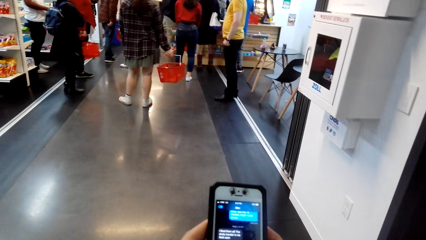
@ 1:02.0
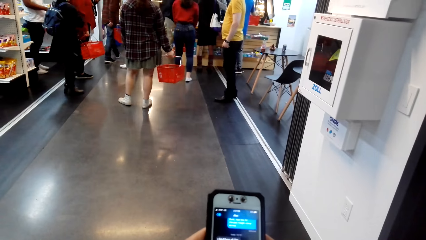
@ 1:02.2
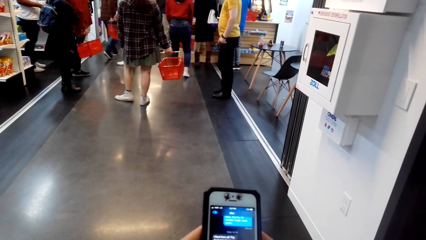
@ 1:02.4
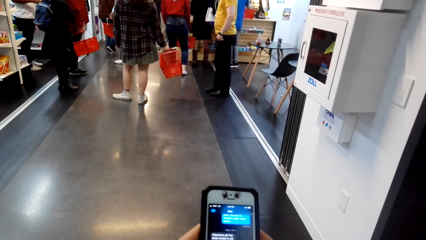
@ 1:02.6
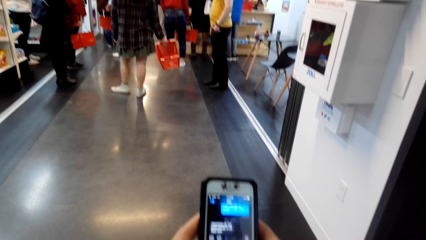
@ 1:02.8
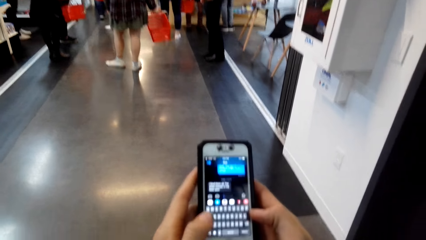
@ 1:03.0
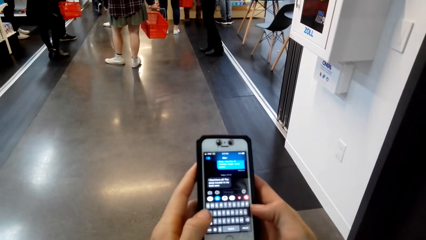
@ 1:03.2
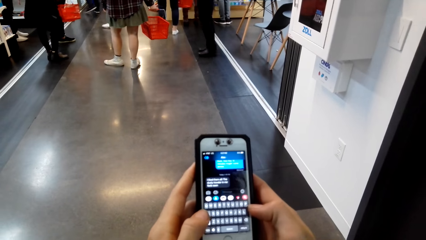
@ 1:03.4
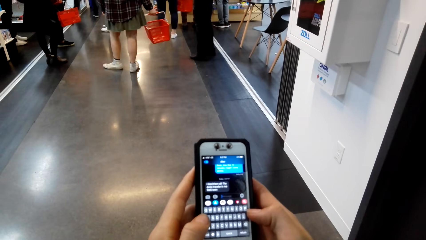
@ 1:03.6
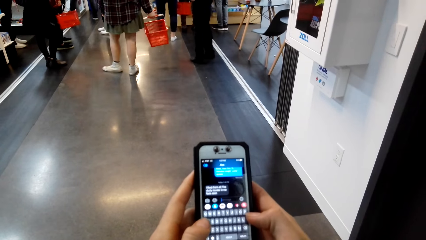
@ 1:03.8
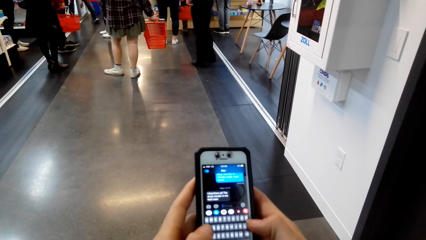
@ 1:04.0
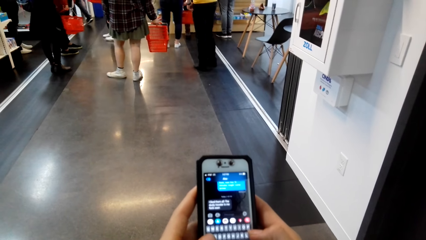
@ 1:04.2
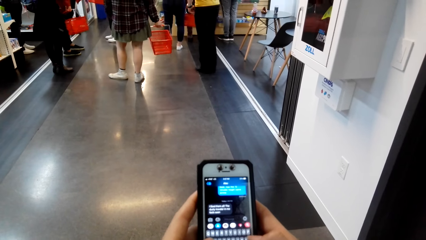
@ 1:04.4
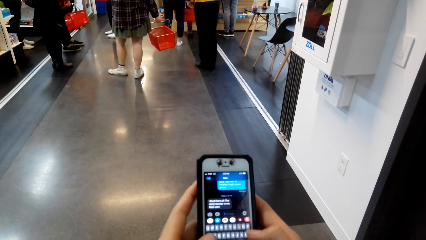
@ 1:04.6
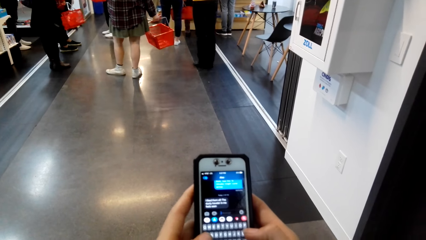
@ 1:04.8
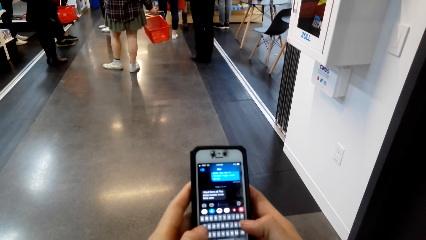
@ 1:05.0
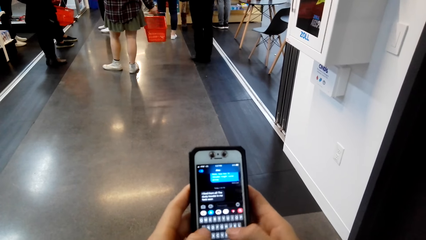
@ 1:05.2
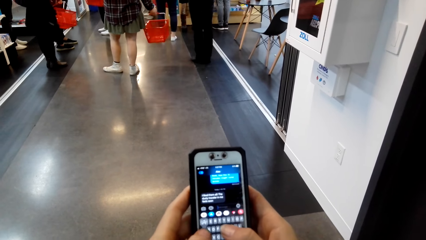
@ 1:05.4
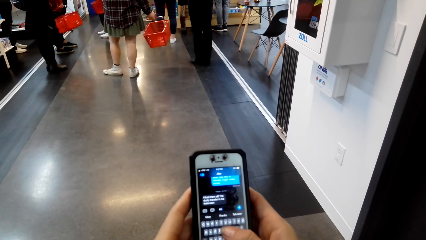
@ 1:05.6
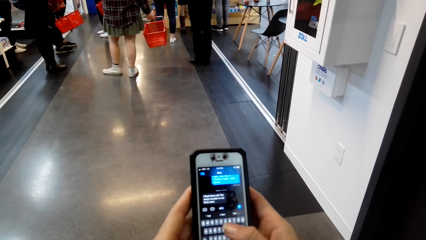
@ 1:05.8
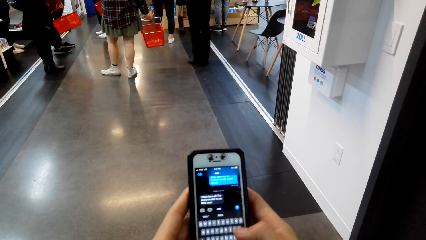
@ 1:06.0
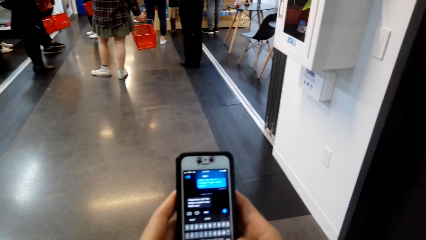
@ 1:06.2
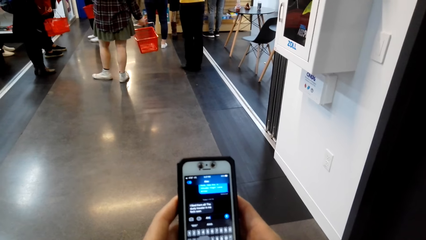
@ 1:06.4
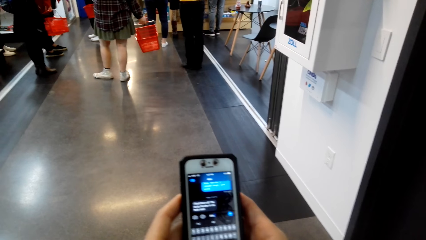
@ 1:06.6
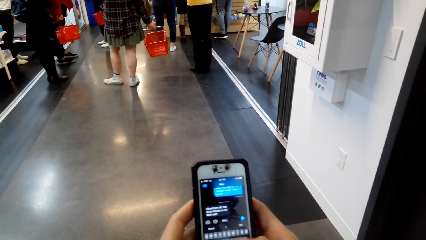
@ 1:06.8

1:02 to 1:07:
The camera wearer scrolls the phone.

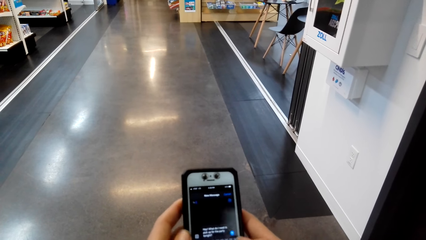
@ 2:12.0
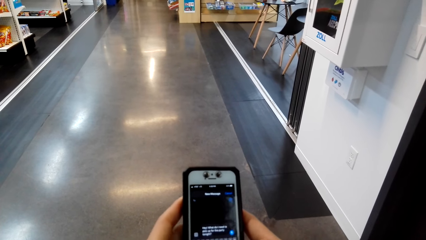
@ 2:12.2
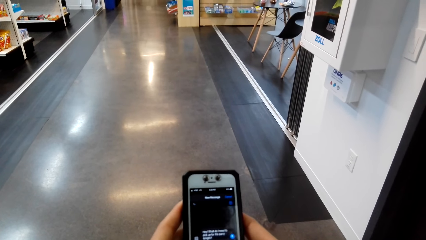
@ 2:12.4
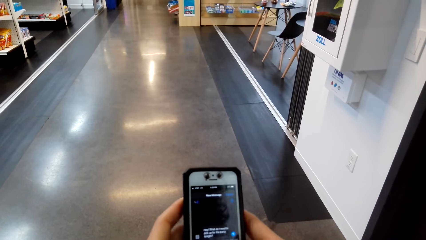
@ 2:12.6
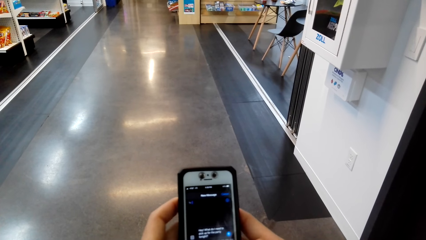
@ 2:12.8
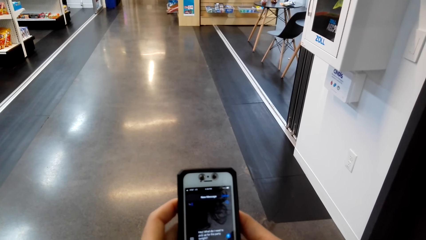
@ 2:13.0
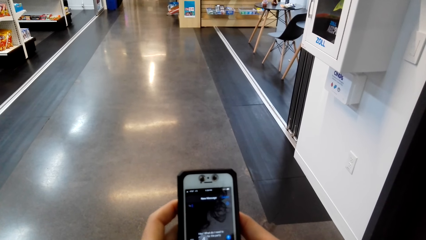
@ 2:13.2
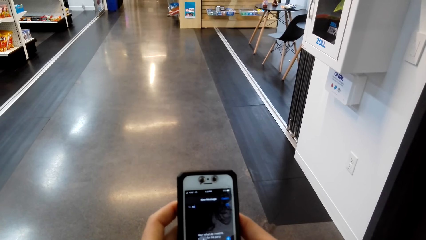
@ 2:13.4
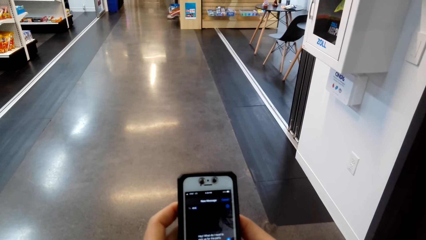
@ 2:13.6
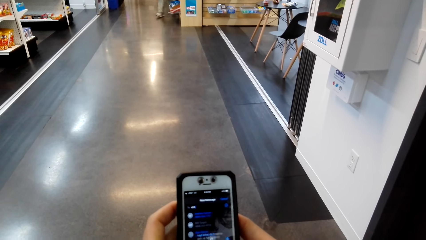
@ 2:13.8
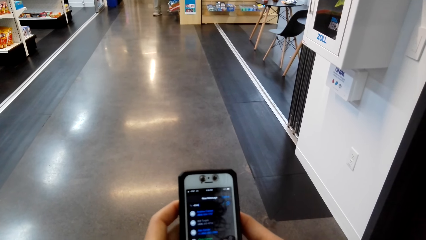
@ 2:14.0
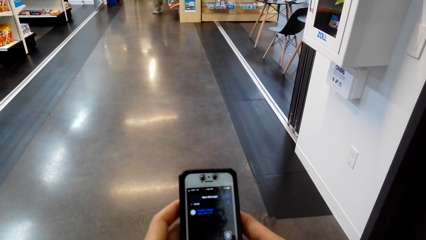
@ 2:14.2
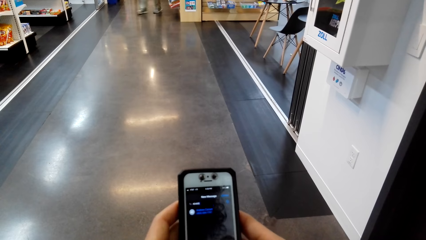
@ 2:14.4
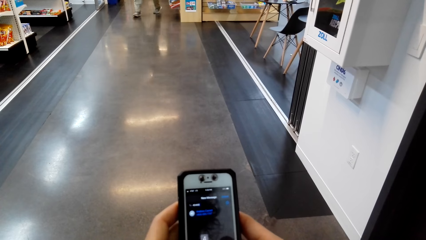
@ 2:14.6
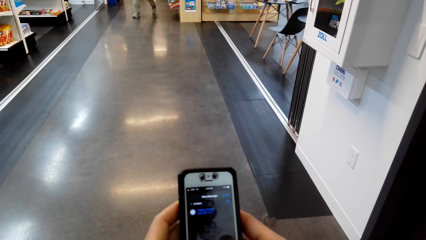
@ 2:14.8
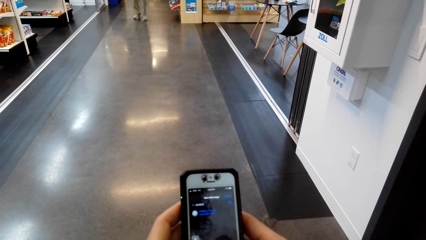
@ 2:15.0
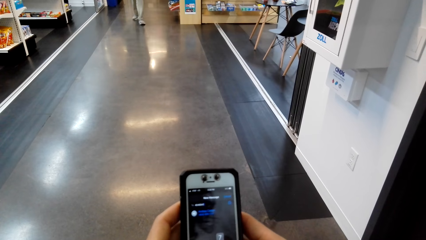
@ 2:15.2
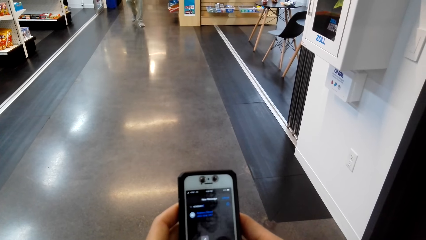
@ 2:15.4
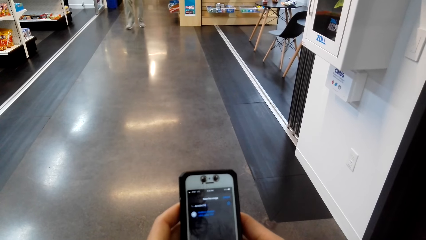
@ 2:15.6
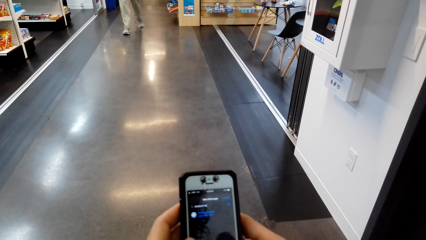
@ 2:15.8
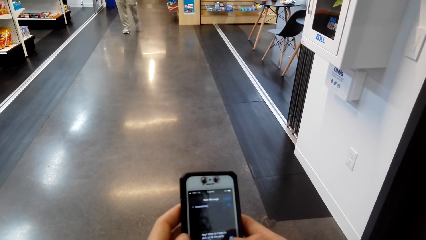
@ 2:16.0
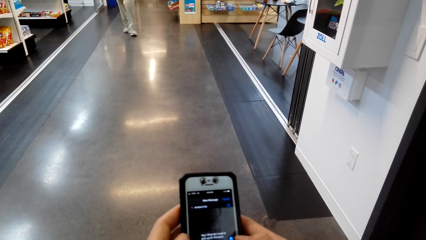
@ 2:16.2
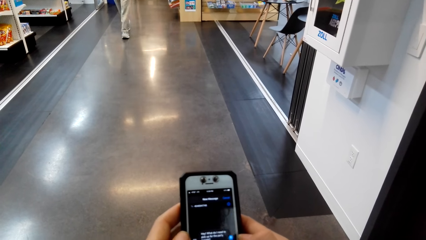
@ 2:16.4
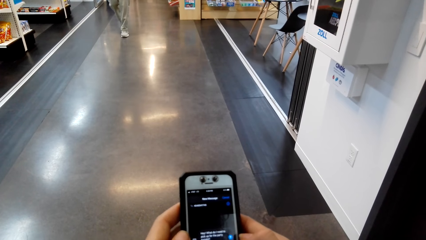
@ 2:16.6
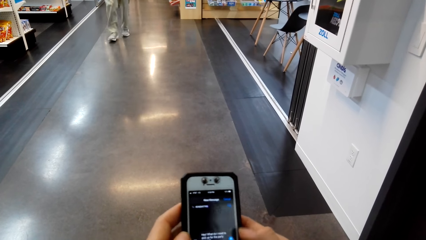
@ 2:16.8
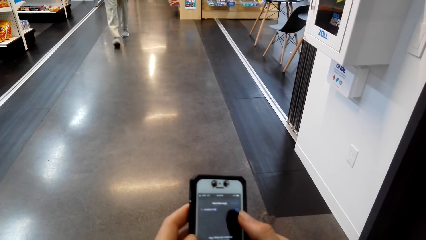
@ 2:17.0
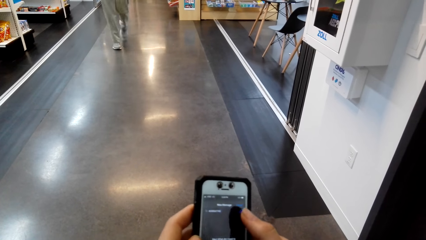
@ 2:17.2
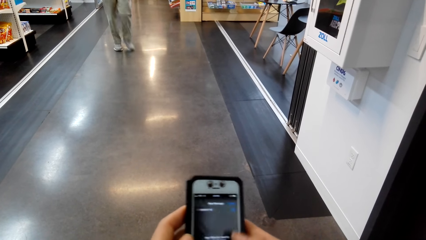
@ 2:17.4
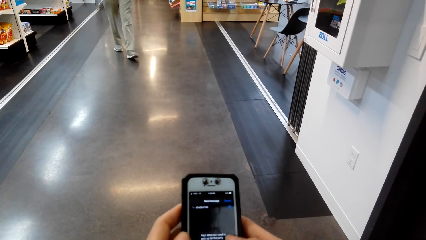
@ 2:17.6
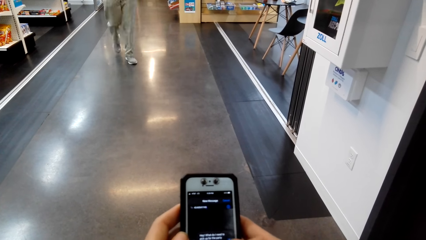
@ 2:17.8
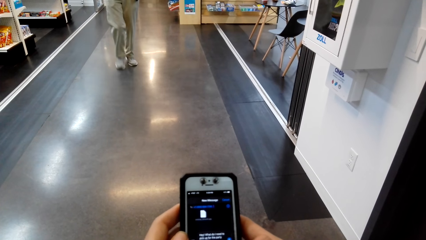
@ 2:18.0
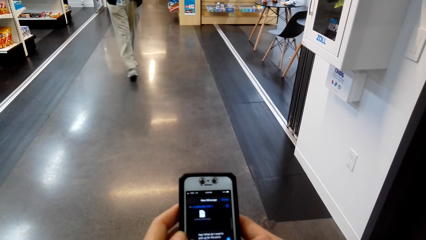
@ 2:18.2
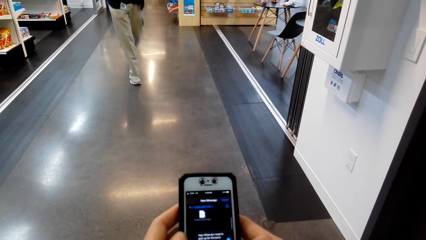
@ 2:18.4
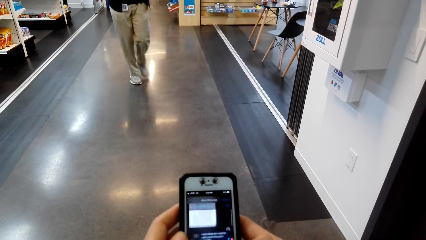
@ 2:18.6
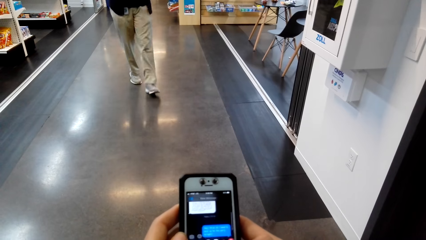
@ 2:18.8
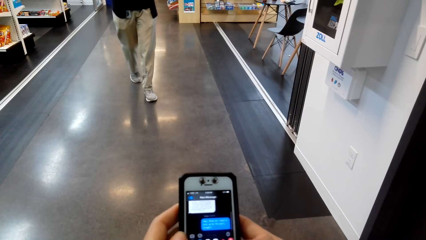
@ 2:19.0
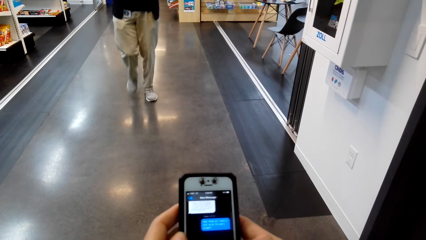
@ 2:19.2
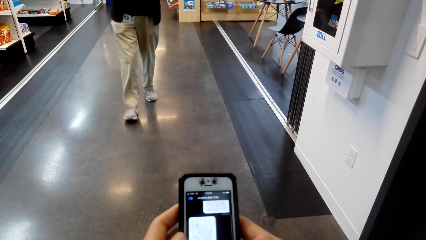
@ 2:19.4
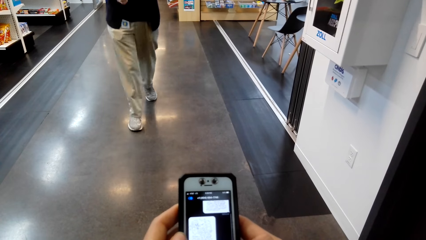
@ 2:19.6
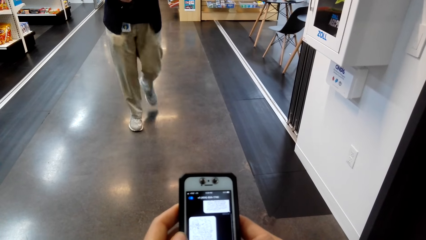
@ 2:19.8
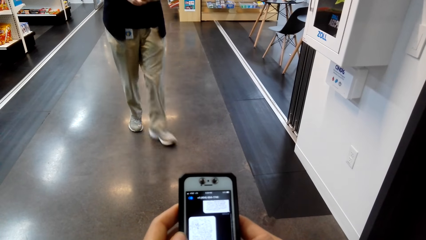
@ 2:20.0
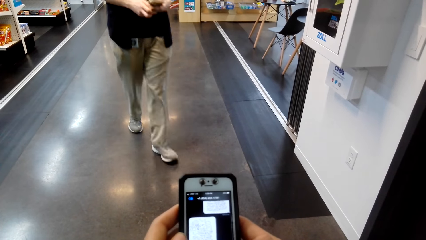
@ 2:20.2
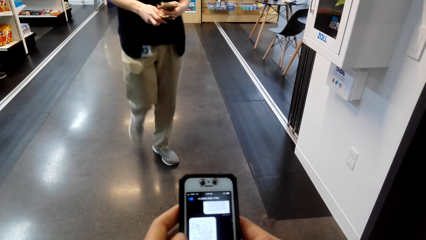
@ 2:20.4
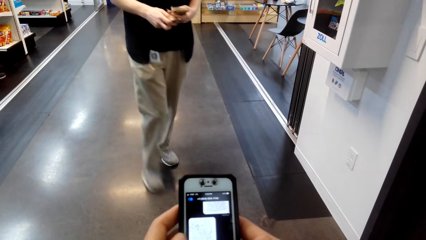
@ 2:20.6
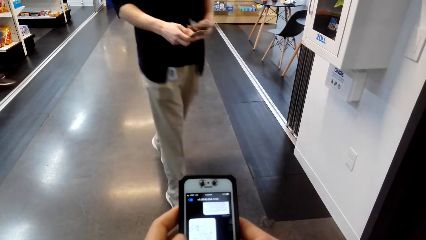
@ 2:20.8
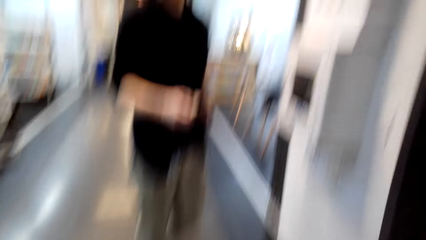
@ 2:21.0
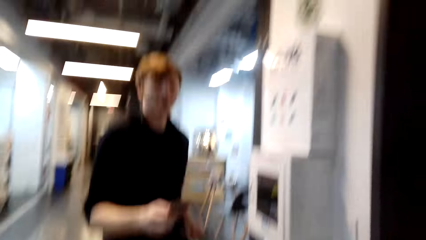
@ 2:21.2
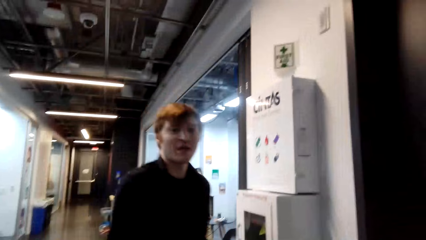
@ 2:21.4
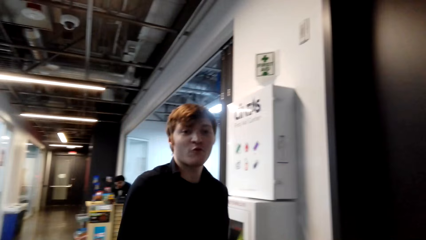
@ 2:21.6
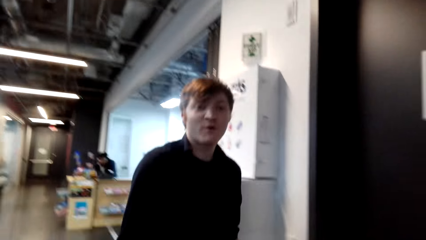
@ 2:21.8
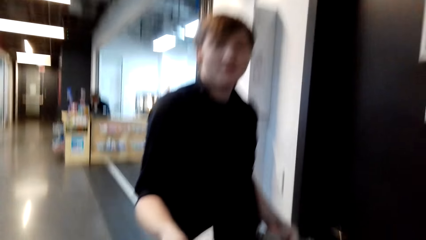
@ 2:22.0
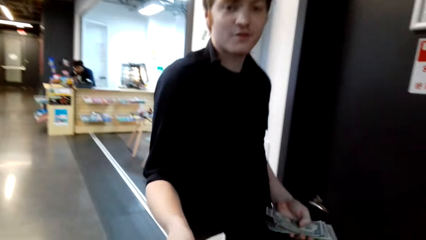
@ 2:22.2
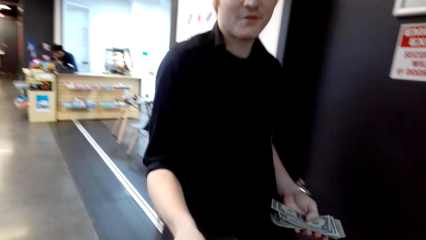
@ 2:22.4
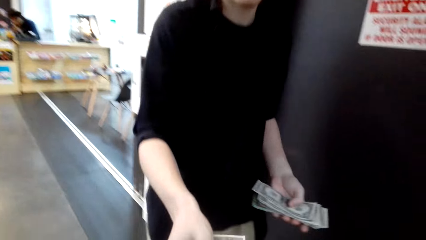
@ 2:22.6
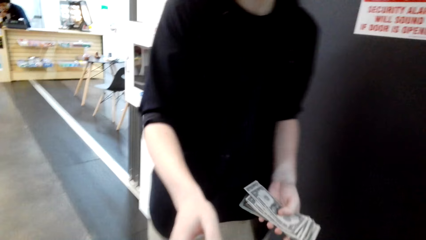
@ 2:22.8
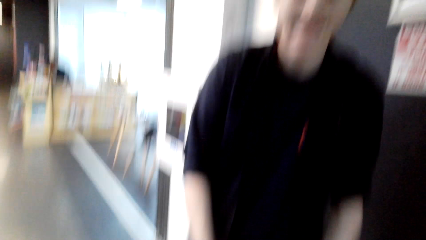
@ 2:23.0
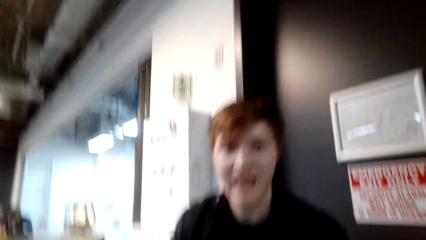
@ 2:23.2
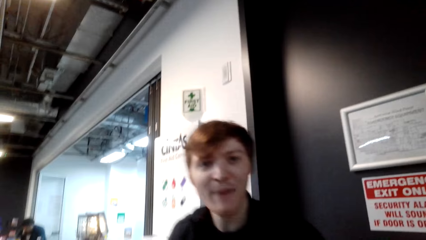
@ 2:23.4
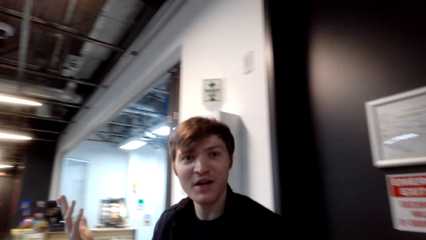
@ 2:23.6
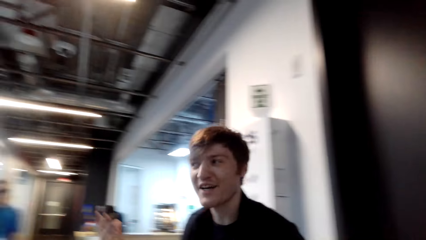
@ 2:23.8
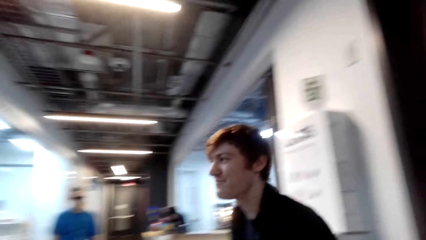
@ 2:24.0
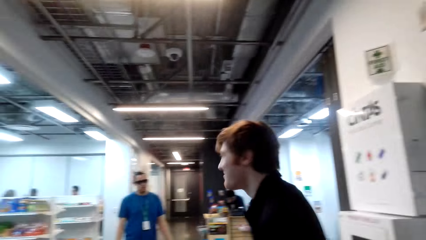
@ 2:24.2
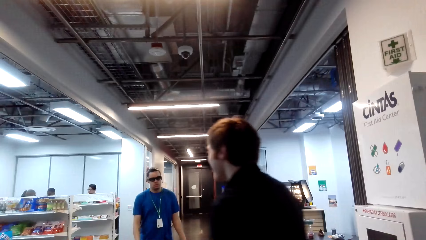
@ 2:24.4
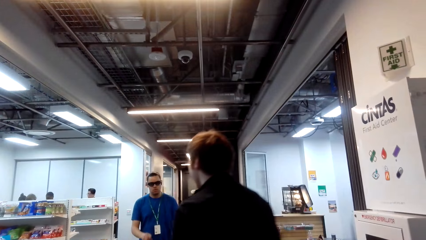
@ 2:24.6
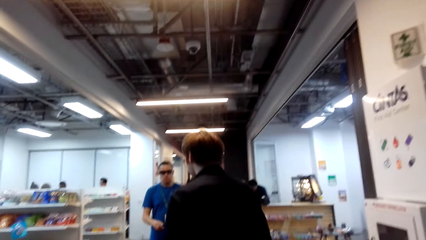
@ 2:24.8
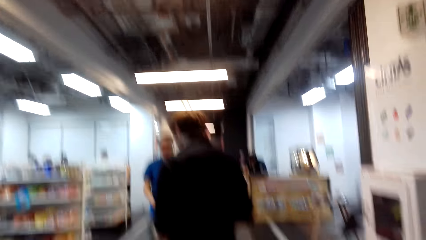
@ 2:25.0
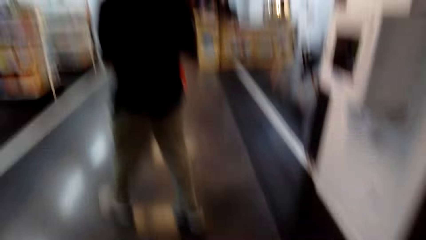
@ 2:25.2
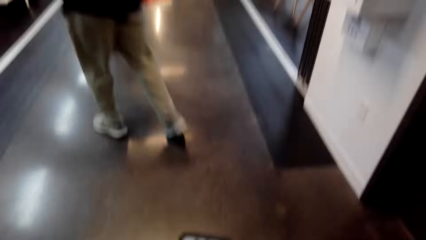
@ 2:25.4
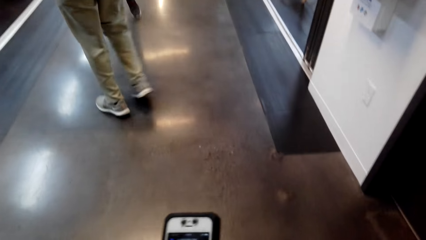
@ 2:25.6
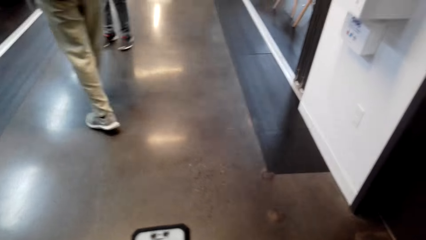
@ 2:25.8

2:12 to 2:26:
A man walks towards the camera wearer. The man interacts with the camera wearer, gives cash to the camera wearer and walks in the supermarket. Another man walks towards the camera wearer.
